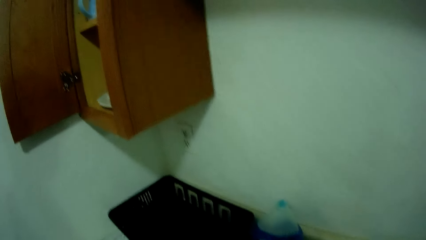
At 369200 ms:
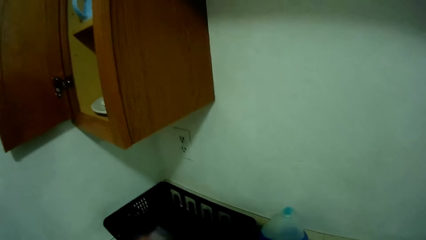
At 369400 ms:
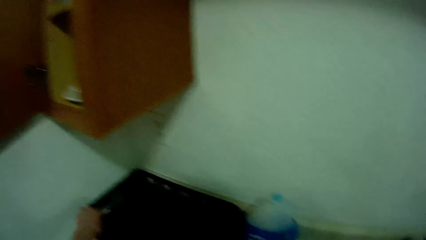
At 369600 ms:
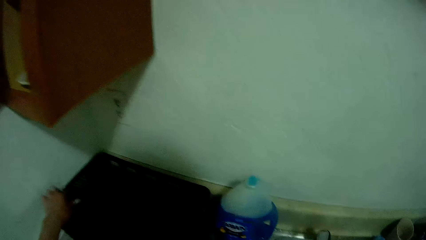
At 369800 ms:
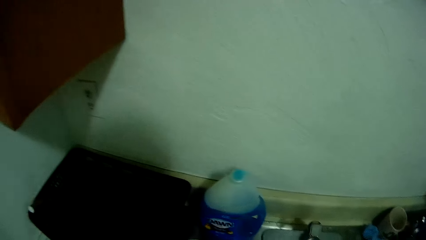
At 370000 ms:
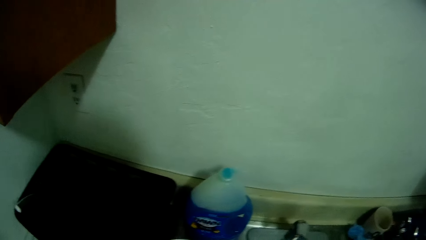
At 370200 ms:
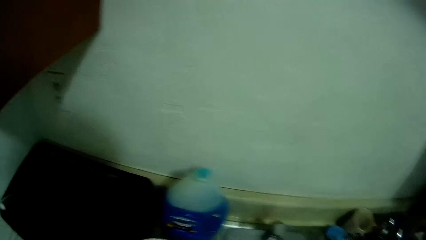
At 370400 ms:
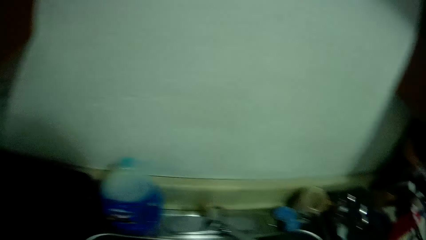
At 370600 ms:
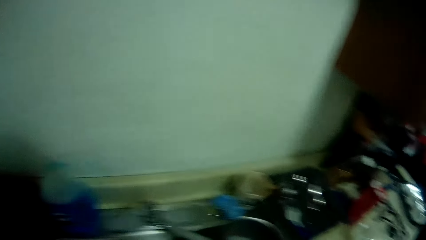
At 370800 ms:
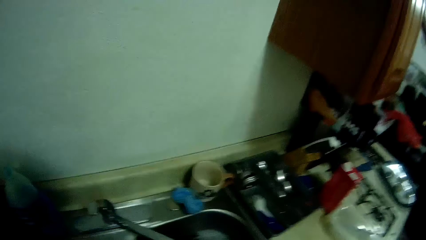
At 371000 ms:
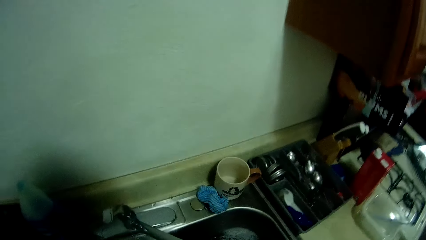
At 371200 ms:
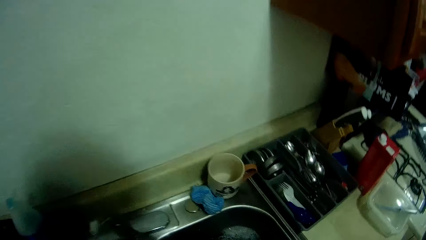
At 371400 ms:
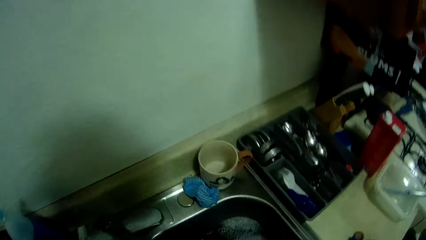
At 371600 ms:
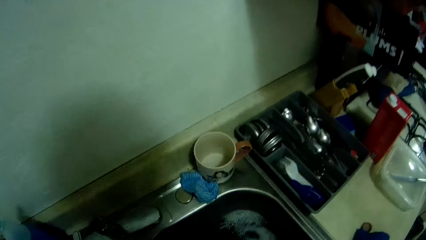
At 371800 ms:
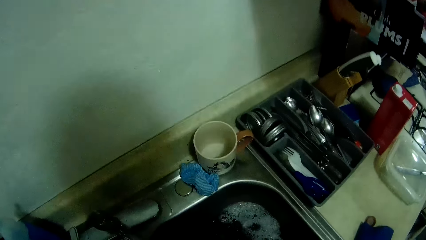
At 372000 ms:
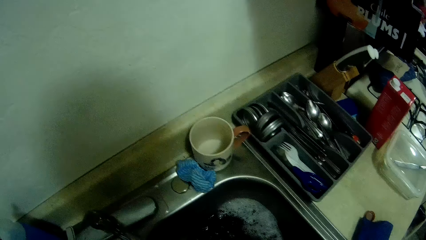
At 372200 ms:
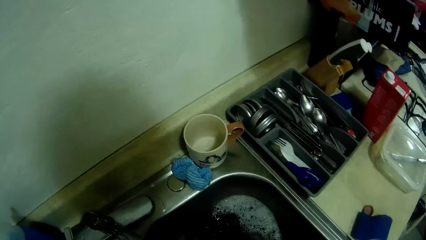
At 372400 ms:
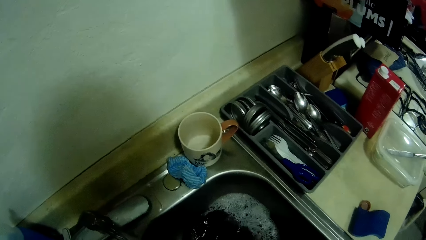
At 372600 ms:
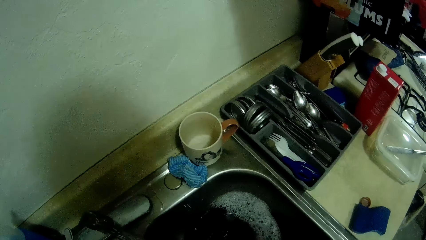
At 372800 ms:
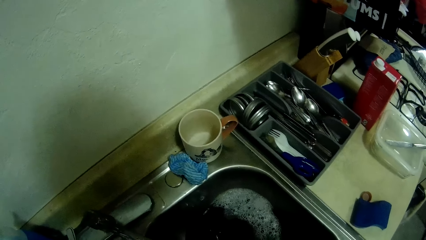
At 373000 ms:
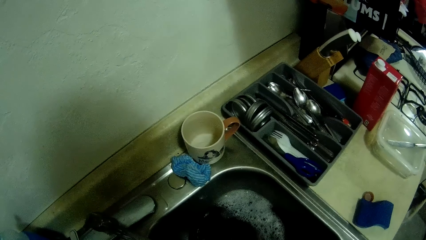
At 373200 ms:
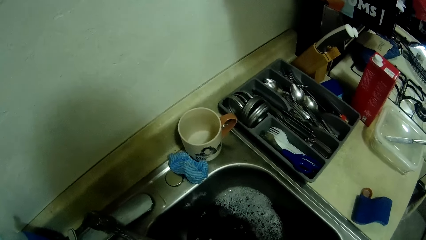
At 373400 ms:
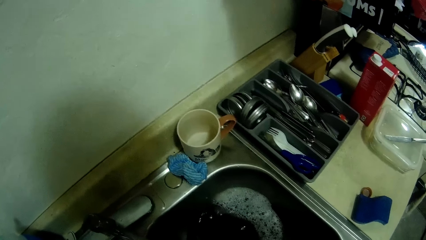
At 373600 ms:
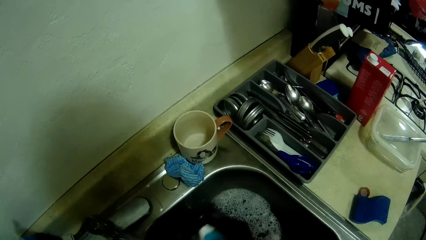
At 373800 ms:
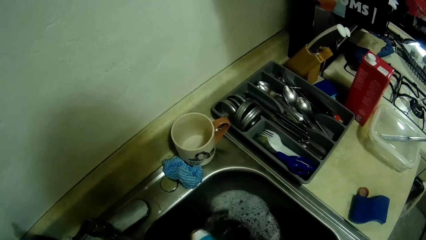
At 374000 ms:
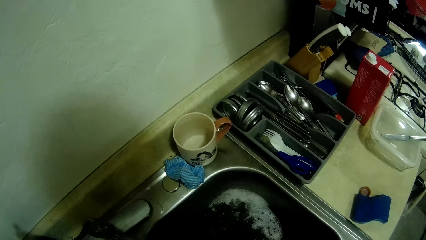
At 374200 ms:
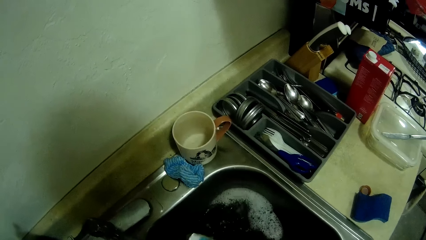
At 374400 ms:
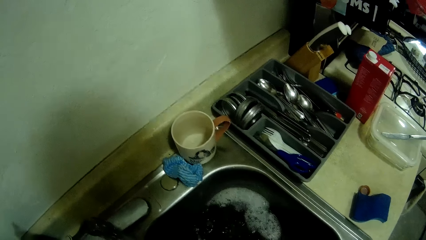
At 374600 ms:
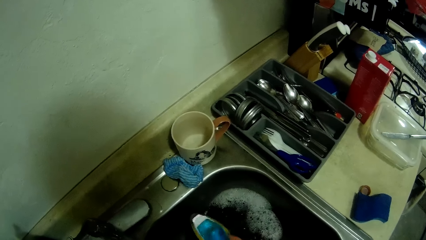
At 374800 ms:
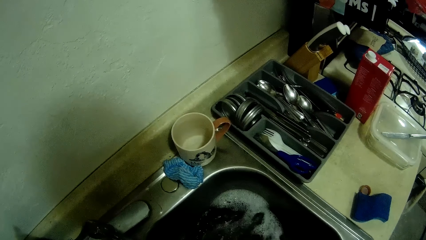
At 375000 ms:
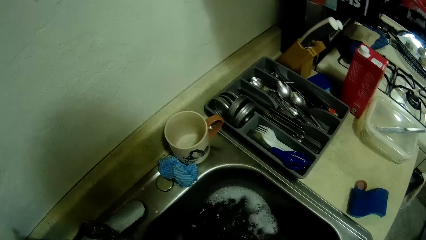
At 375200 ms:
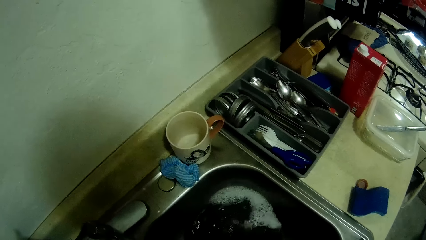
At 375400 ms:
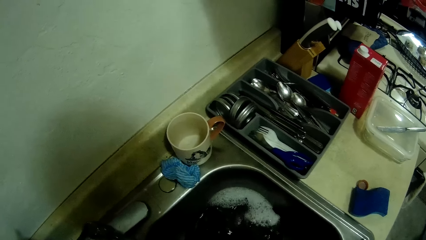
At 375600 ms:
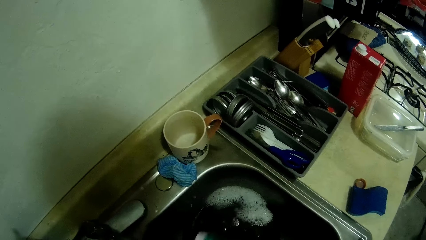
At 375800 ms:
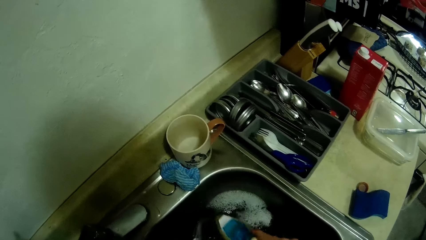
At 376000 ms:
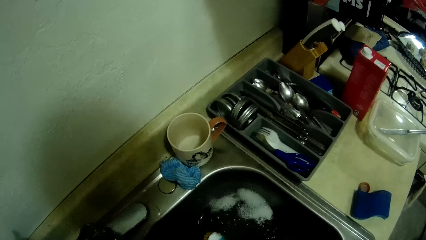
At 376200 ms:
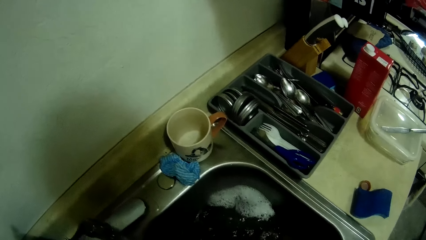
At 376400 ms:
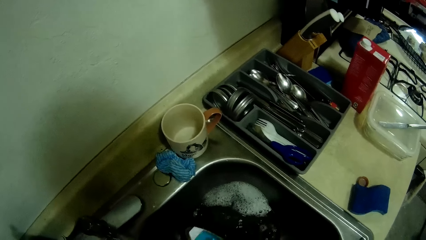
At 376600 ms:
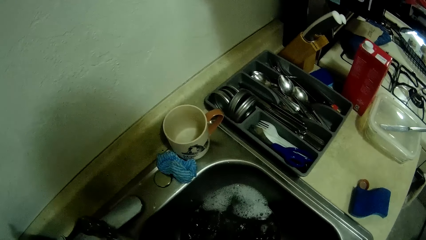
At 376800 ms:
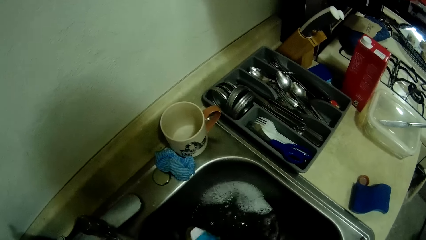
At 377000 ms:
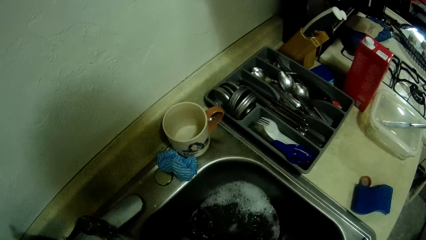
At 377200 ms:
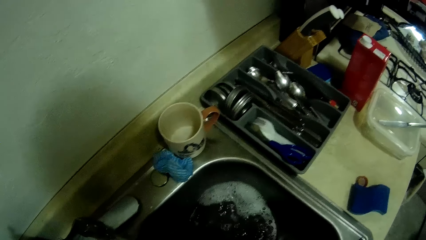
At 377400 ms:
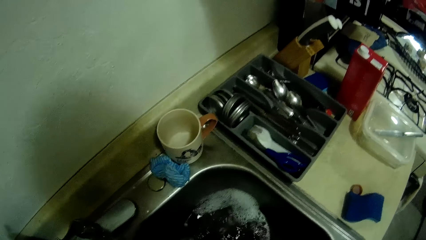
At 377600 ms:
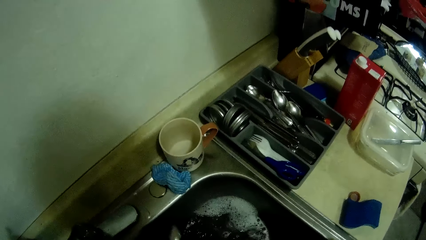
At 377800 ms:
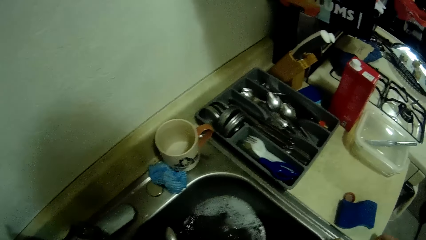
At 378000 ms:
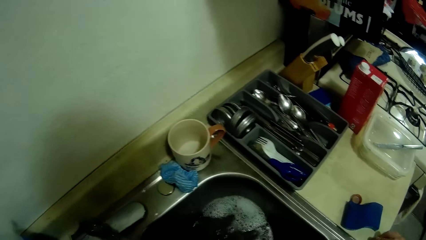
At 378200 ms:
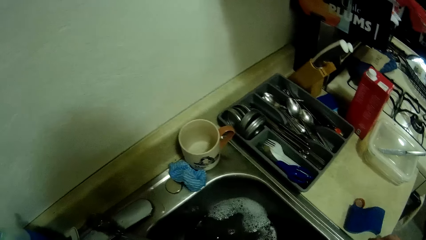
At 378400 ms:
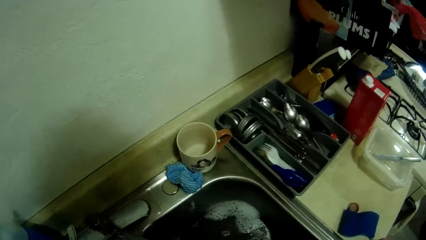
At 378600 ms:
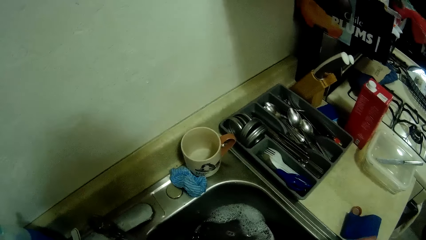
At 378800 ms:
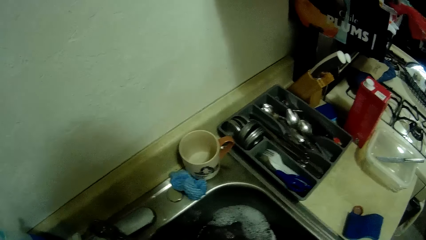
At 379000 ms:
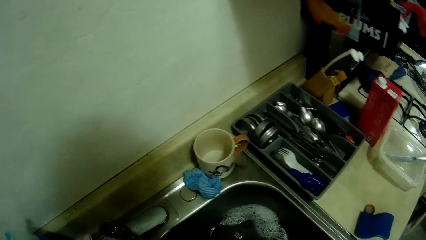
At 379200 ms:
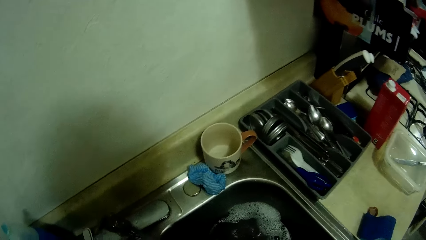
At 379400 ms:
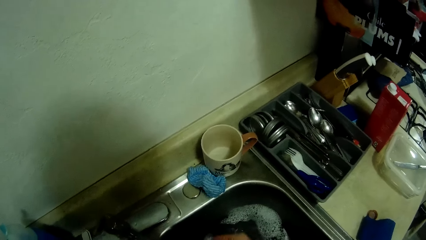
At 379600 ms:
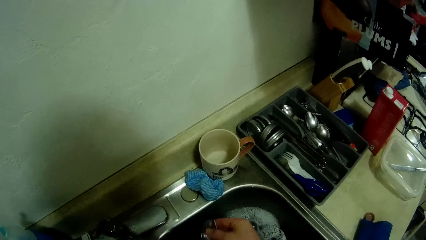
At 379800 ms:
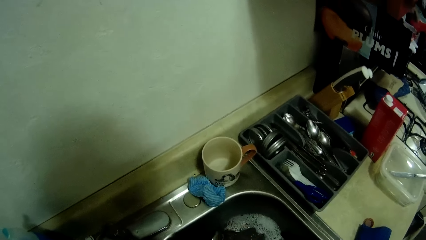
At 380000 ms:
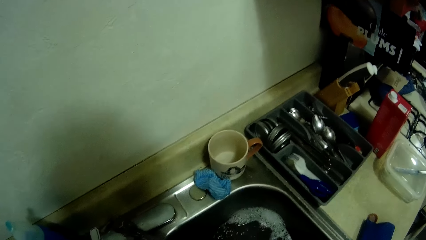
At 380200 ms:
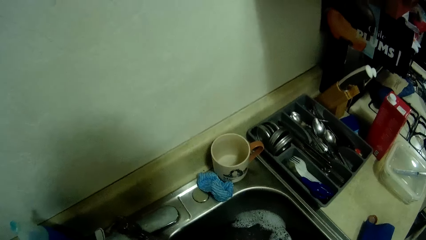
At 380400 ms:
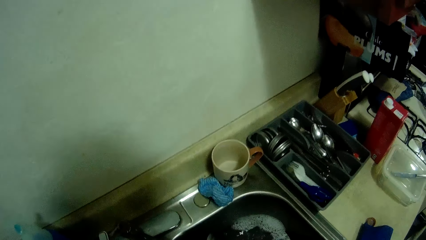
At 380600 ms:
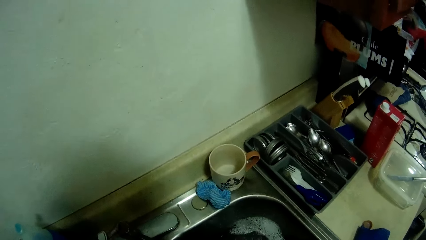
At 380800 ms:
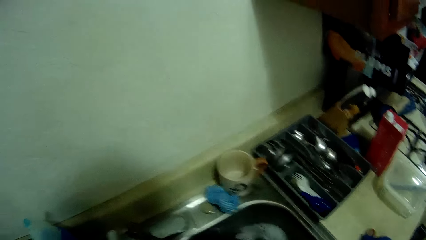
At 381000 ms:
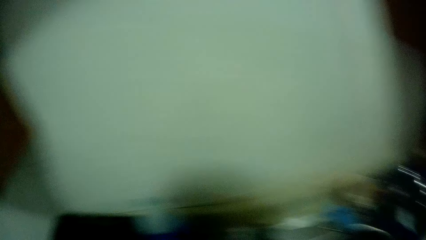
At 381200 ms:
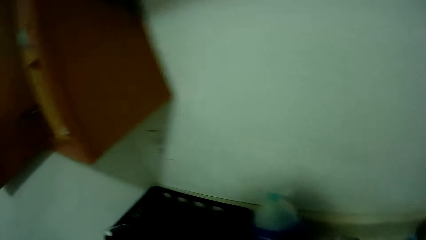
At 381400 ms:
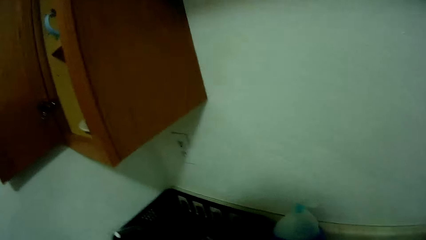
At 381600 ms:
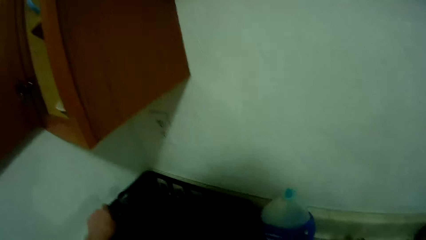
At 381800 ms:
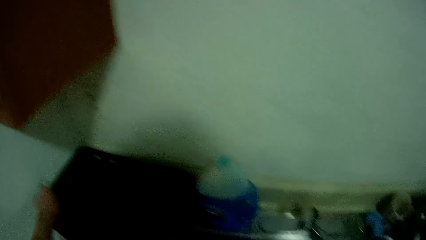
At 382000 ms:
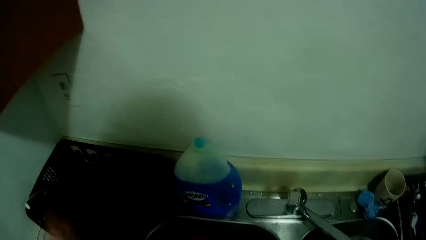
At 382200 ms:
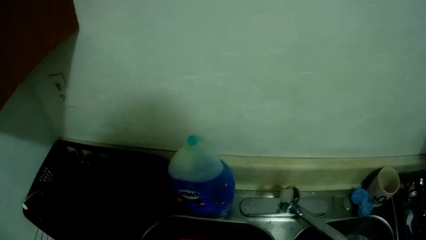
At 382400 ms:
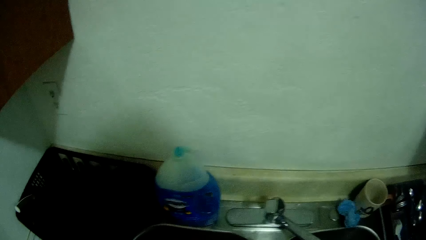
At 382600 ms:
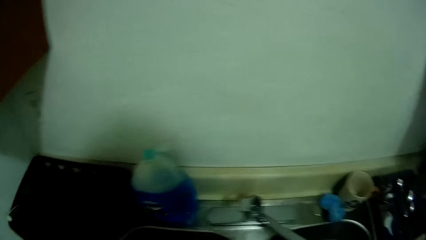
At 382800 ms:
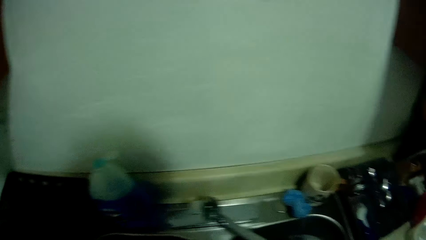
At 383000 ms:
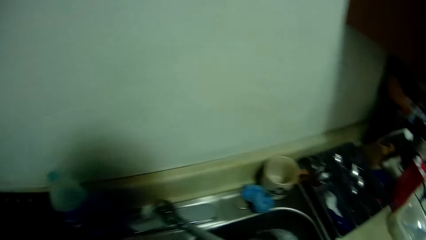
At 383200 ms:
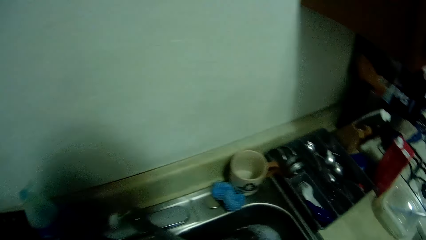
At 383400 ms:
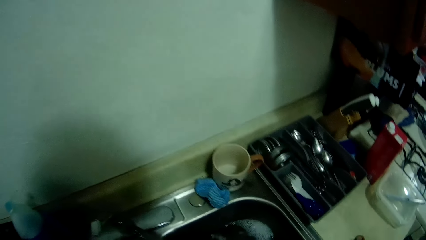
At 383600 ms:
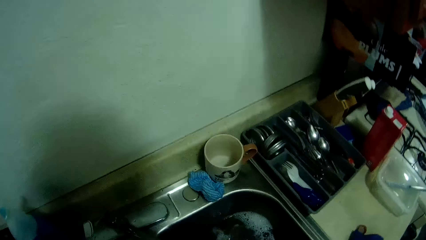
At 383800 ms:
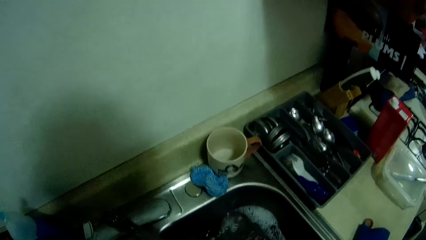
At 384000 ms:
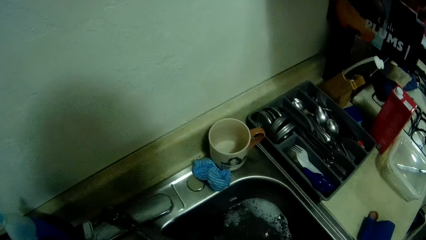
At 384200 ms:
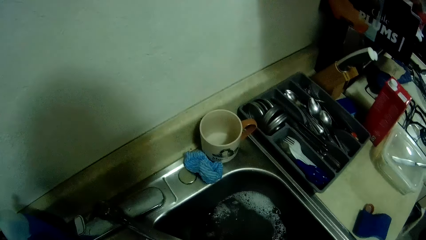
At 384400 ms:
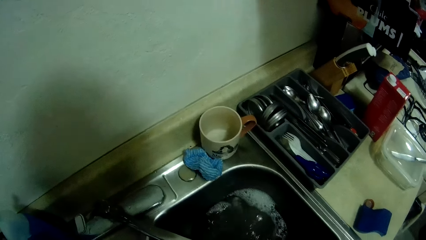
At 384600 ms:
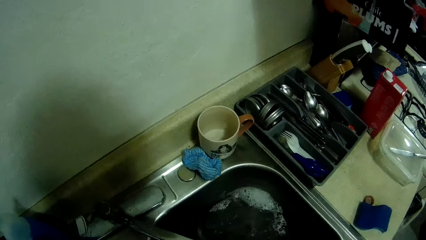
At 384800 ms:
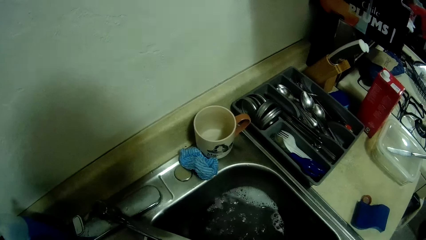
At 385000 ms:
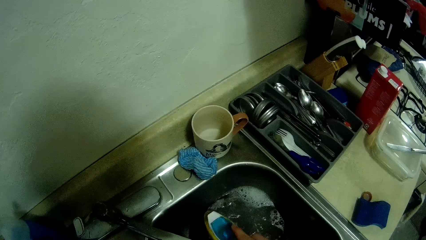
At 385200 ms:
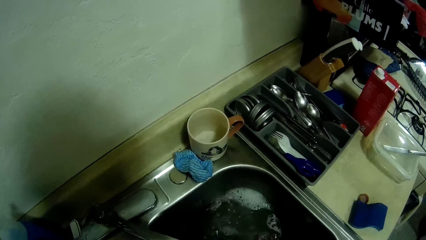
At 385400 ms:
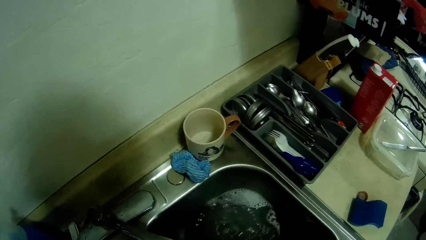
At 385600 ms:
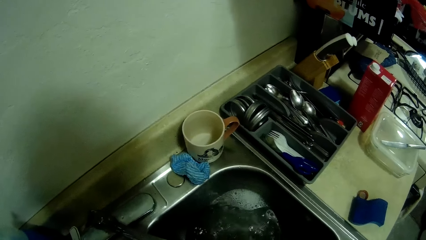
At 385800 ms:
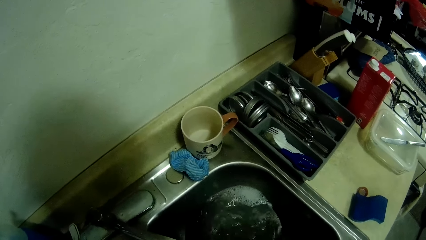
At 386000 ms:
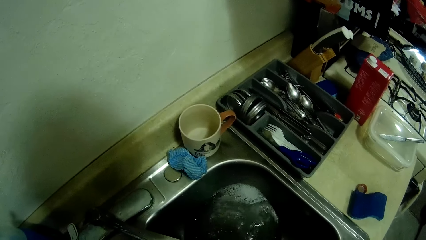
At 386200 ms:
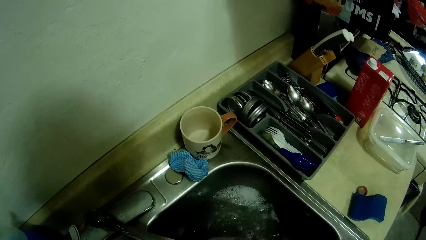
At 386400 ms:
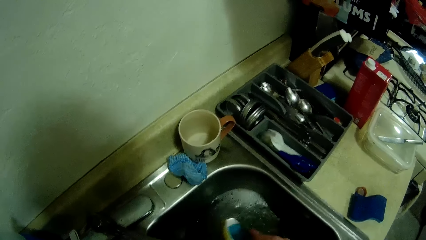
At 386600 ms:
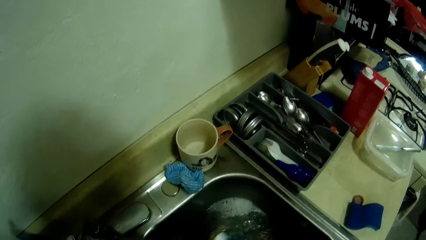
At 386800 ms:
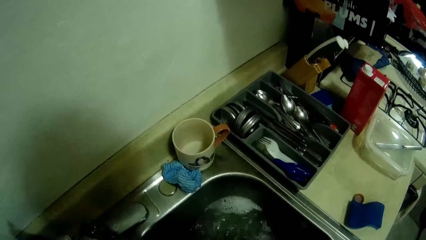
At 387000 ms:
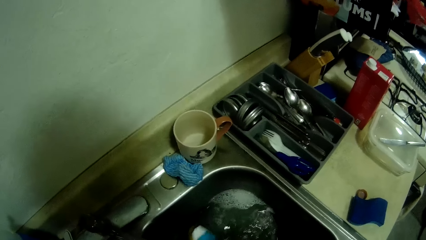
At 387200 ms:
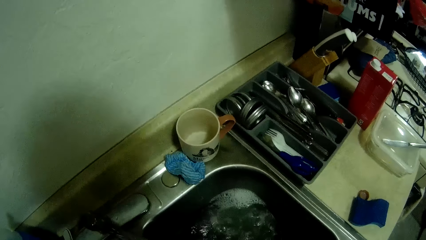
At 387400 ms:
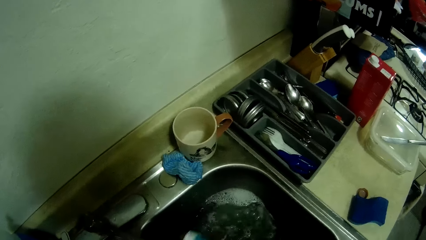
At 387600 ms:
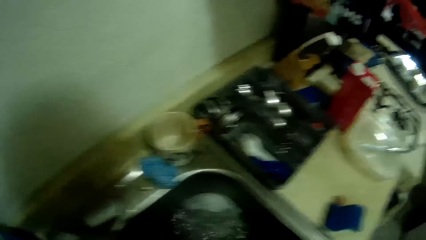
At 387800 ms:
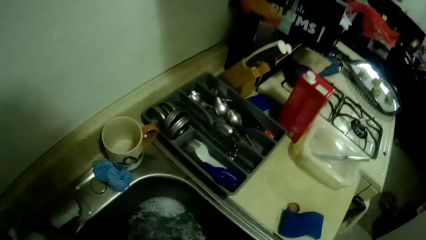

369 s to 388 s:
The camera wearer drops a spoon or knife on a plate rack with her left hand. She walks around a kitchen. She washes some spoons in a sink with both hands and a scrubber. She drops the spoon on the plate rack with her left hand. She walks around the kitchen. She washes the spoons in the sink with both hands and the scrubber.
